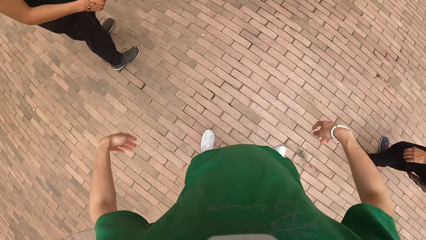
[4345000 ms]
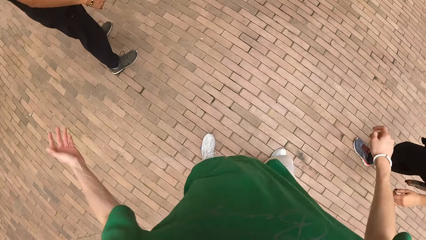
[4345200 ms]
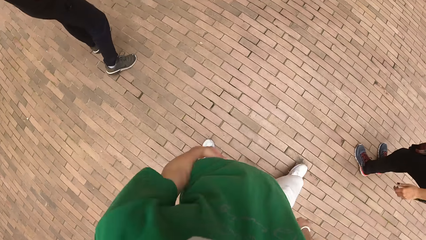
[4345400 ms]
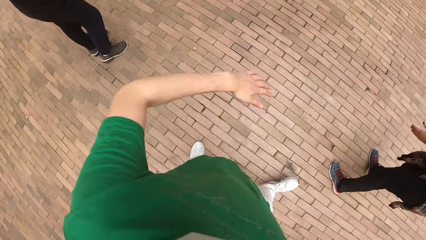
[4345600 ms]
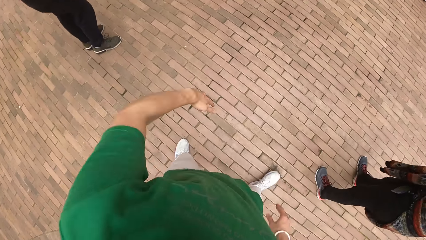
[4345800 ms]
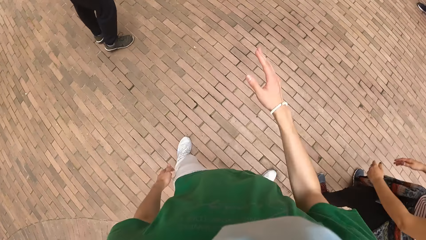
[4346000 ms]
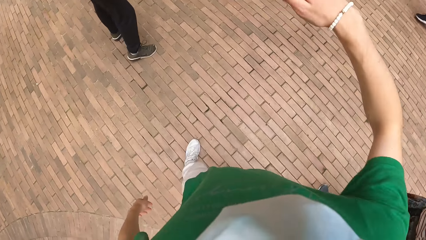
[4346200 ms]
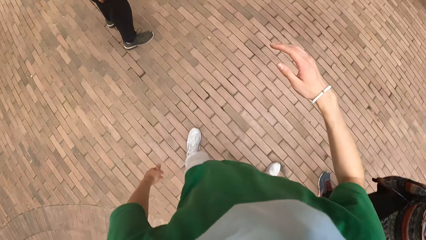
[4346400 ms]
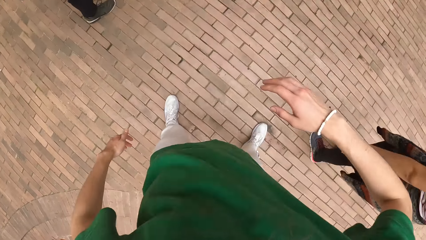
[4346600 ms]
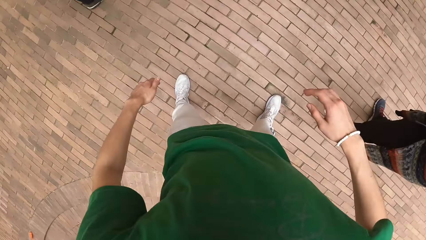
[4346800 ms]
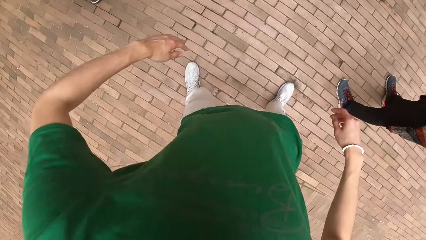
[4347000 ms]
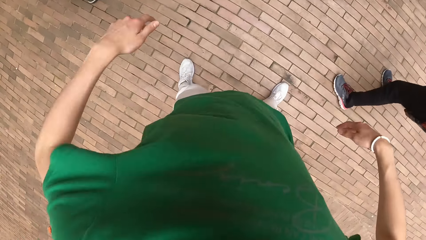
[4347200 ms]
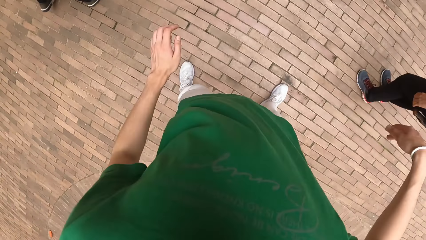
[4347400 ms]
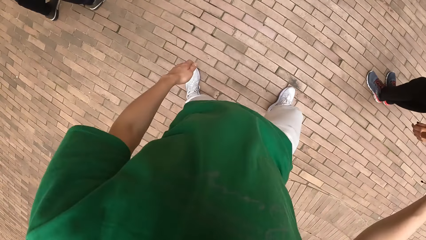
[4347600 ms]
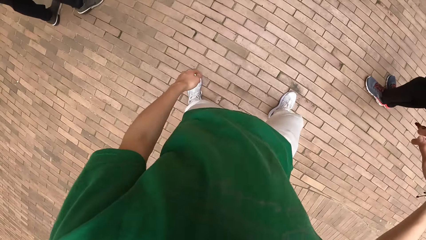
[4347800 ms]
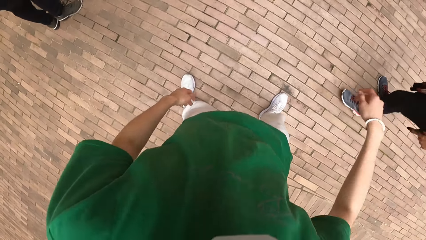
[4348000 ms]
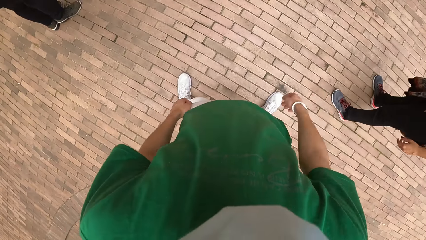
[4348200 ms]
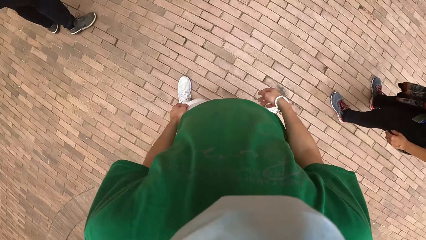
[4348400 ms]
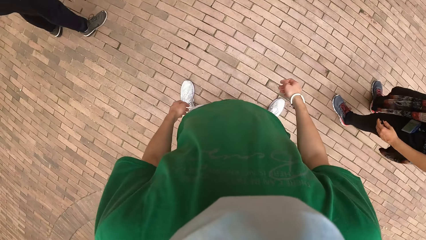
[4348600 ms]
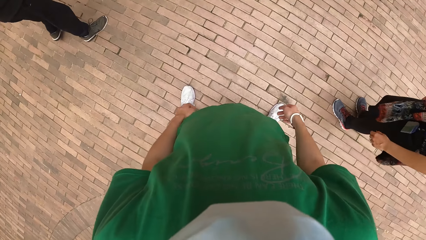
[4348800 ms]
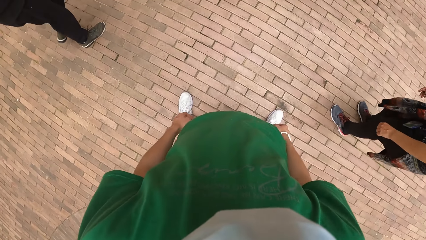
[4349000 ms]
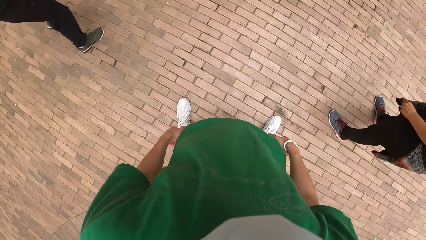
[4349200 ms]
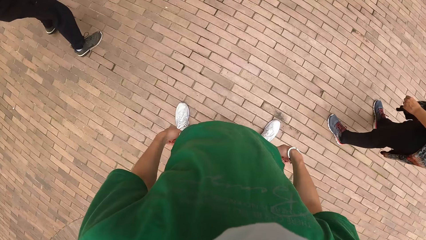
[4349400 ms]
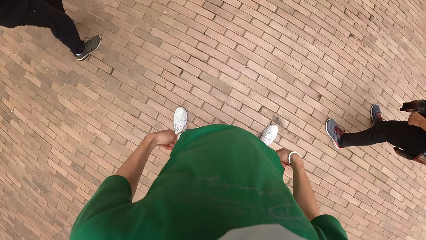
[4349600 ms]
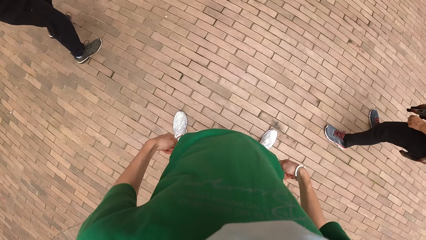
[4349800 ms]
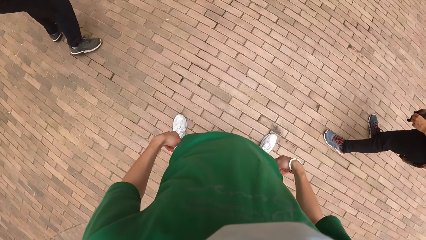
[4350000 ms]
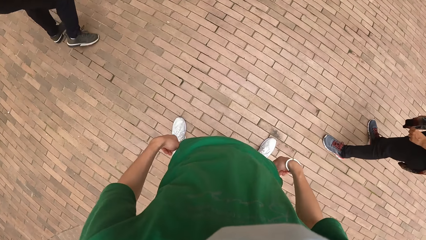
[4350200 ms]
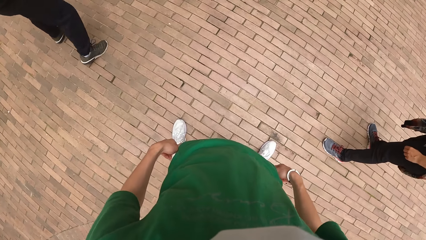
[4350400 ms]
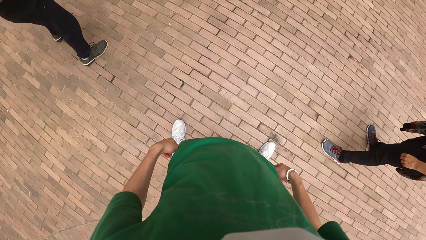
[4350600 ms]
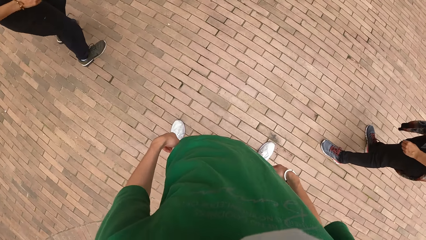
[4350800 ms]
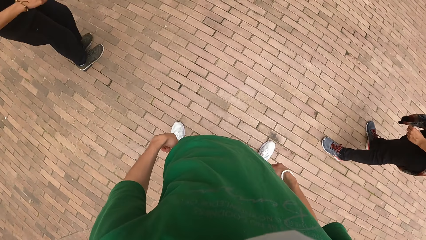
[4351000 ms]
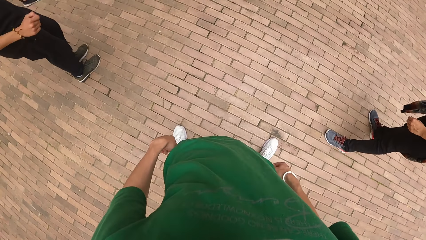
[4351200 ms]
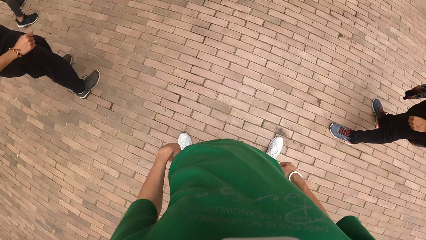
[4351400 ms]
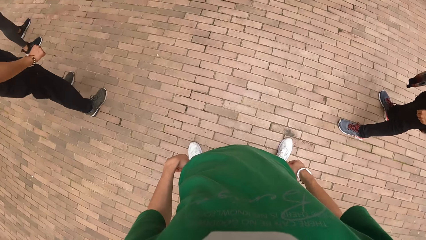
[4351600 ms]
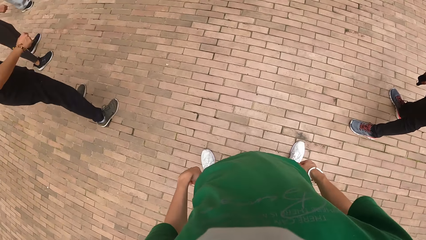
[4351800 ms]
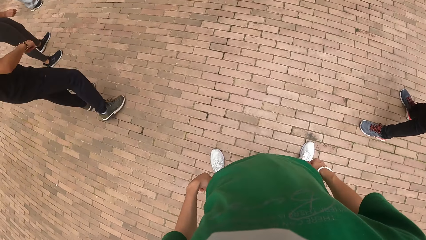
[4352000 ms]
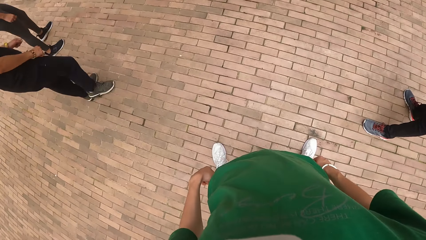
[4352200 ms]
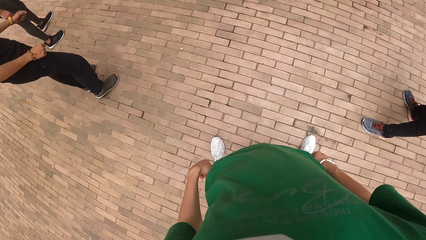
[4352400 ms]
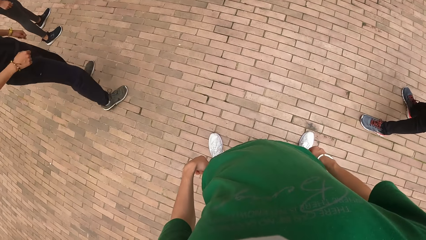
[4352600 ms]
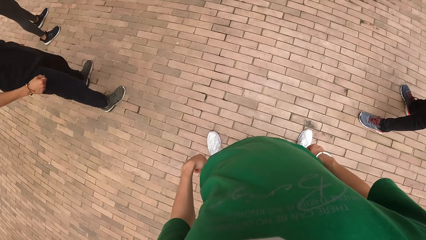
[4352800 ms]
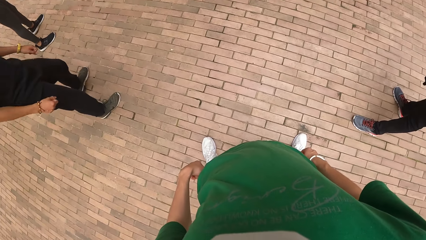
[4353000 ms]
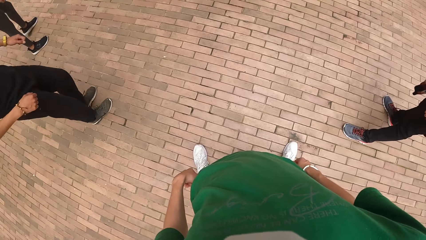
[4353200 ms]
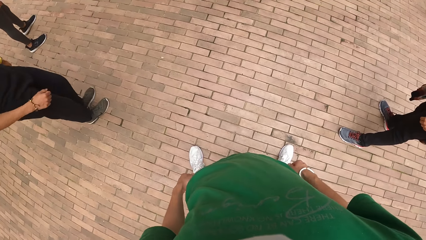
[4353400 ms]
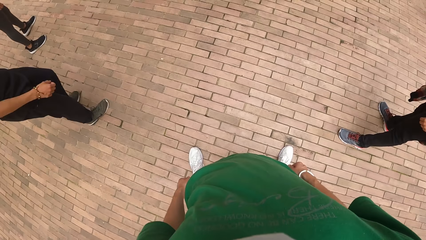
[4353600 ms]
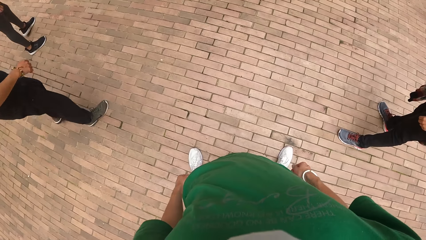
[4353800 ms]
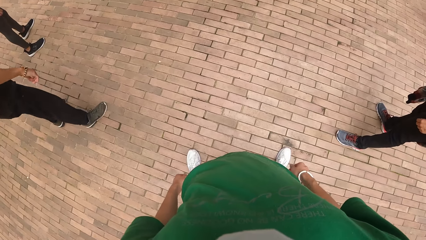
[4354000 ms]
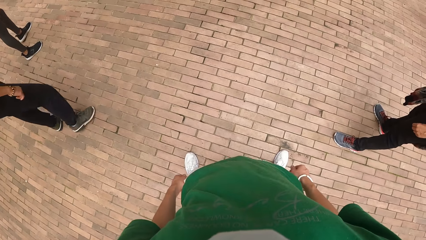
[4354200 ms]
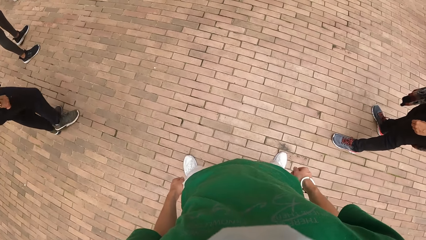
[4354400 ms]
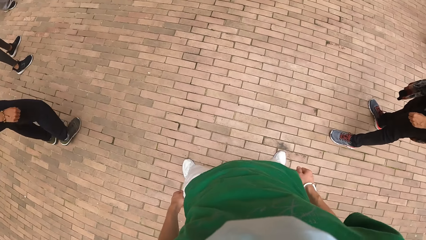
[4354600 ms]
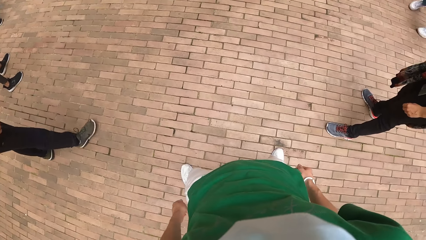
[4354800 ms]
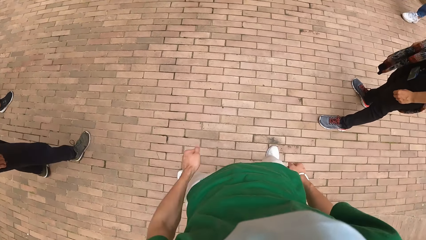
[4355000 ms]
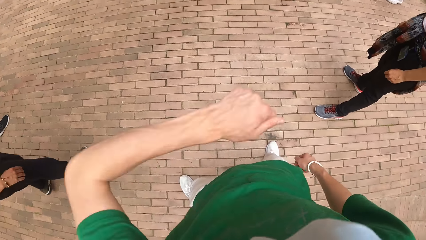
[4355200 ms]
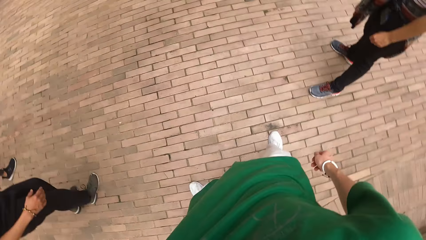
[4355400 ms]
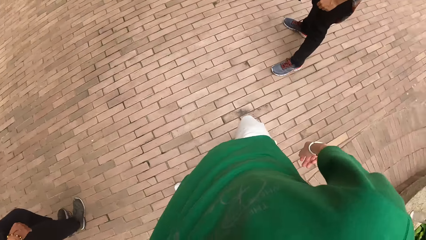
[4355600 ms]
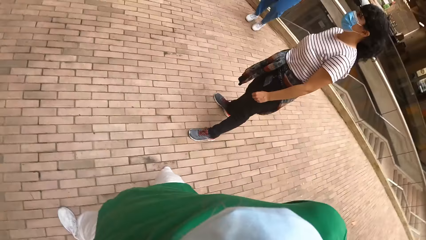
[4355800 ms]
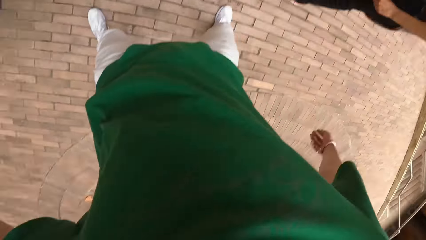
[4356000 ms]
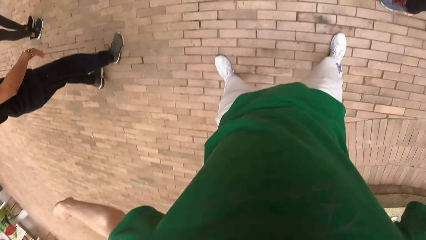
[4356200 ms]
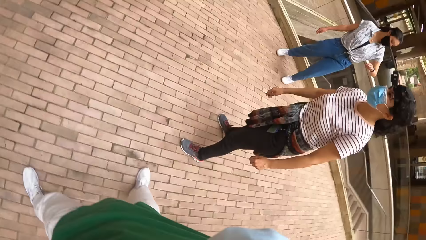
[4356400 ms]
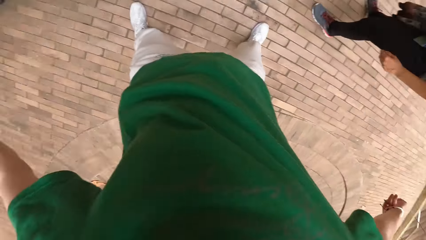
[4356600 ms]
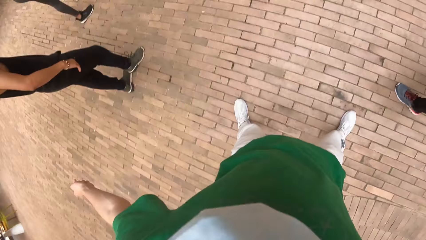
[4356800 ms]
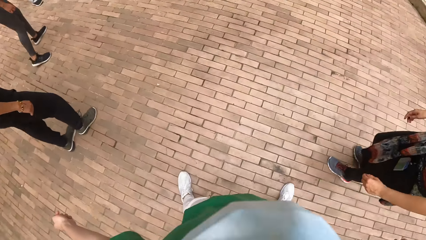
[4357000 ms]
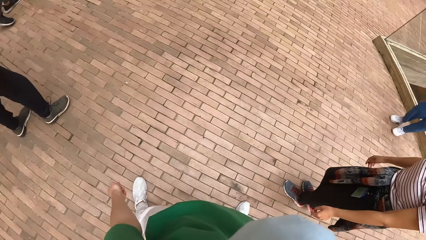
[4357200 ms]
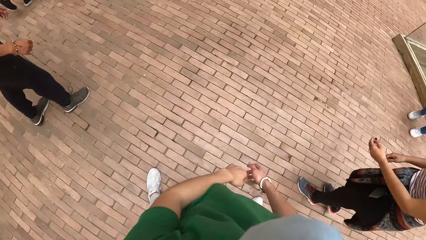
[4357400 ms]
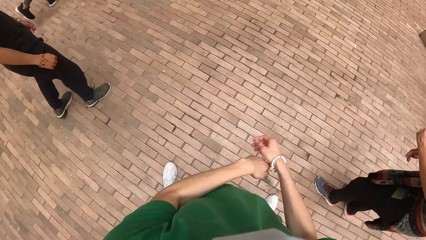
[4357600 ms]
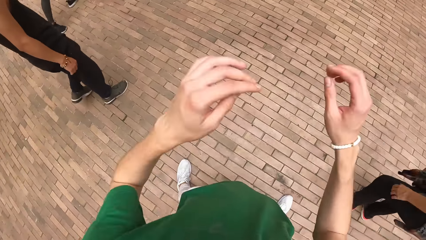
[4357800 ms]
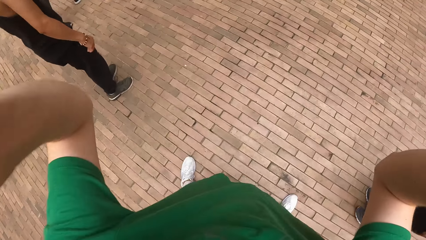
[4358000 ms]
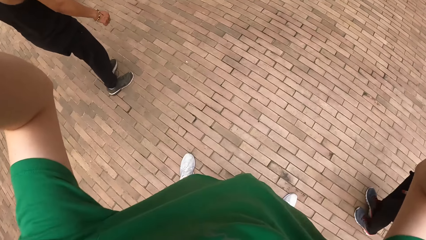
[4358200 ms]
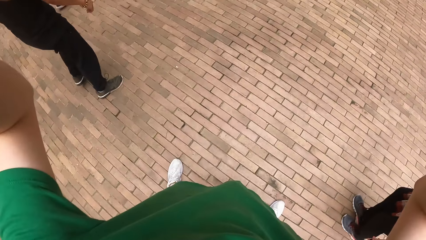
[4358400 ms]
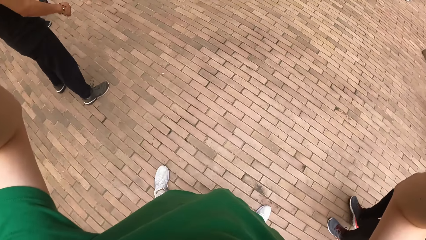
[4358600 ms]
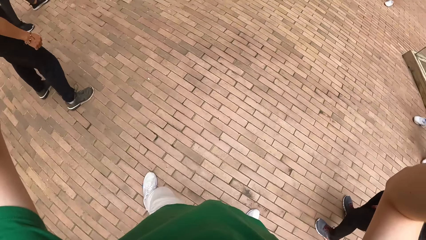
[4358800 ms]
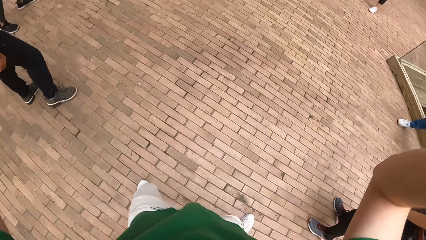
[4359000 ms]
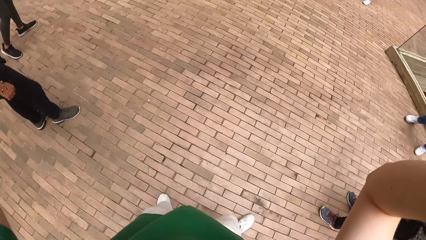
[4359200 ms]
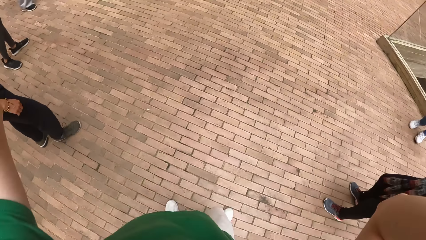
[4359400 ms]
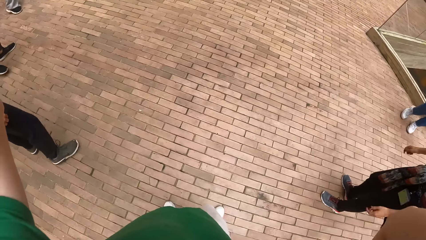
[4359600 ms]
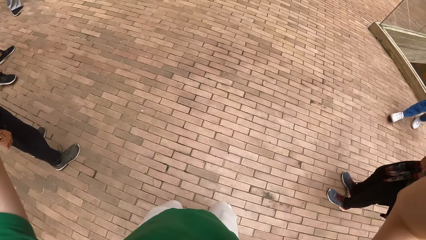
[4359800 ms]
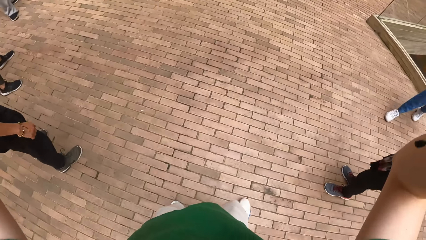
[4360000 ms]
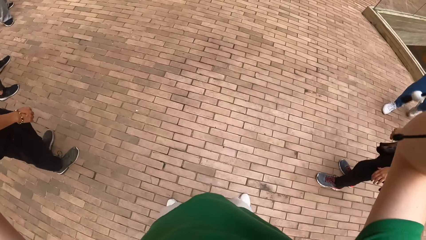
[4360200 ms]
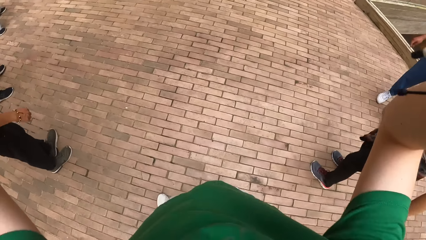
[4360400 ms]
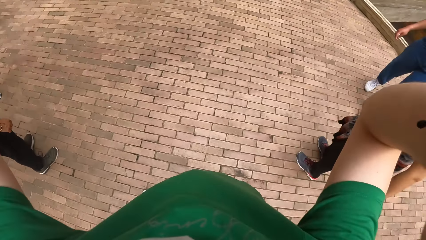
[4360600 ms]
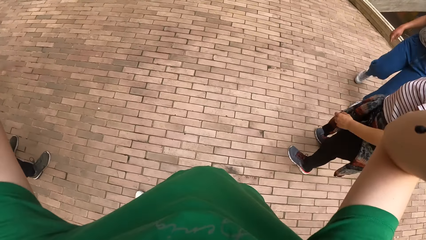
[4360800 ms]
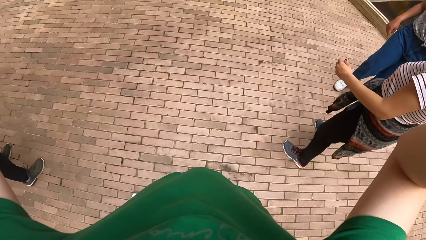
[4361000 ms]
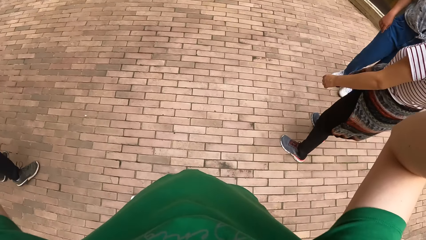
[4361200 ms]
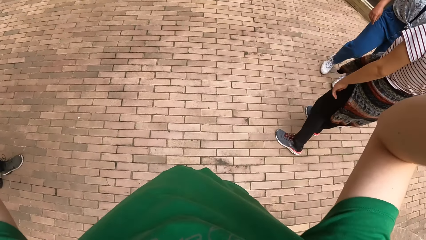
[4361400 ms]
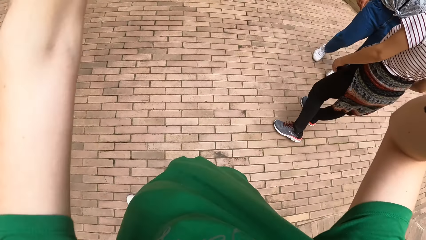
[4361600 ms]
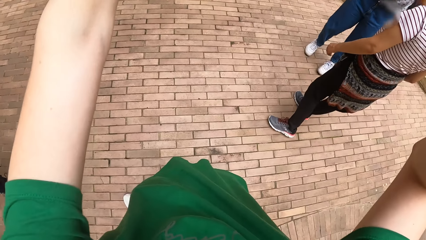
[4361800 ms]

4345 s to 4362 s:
The camera wearer makes dance moves. She puts her hands on the pants pocket. She makes dance moves. A woman makes dance moves. The camera wearer raises her hands towards her face. She adjusts the camera on her head.
